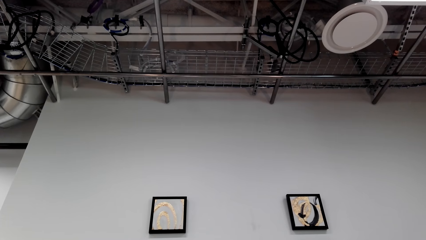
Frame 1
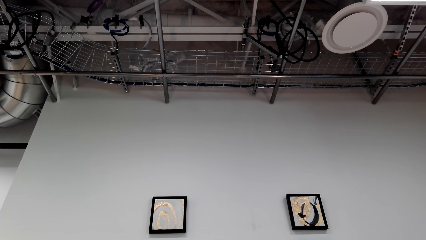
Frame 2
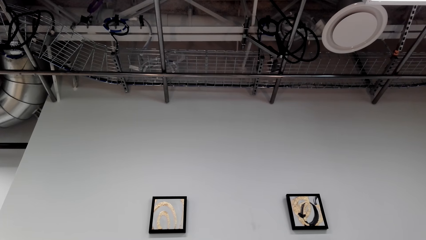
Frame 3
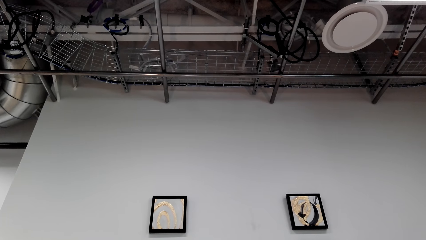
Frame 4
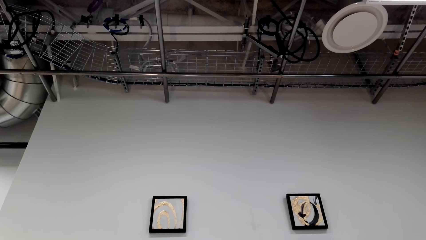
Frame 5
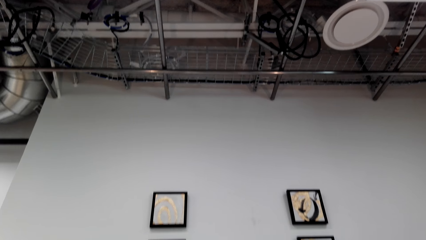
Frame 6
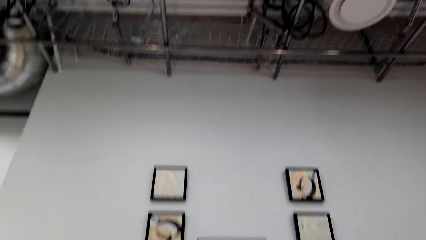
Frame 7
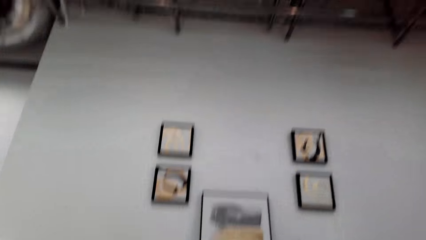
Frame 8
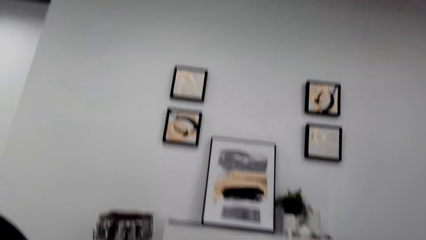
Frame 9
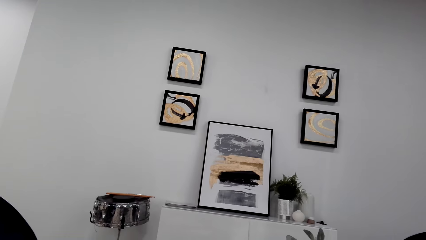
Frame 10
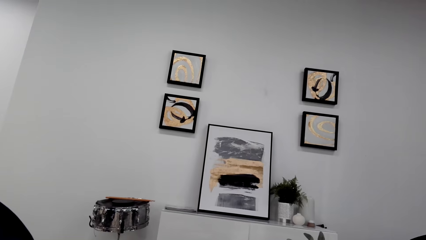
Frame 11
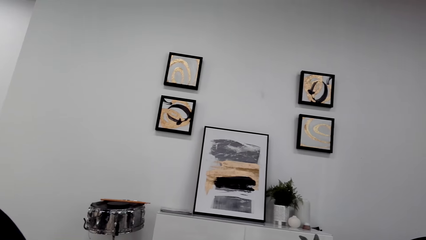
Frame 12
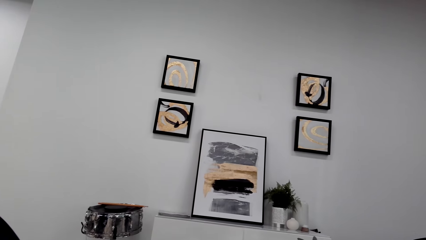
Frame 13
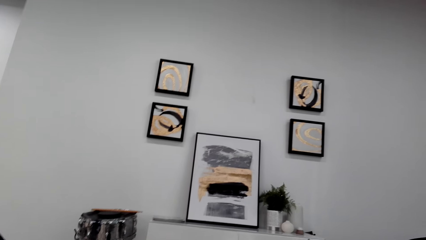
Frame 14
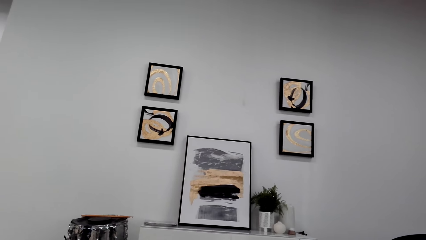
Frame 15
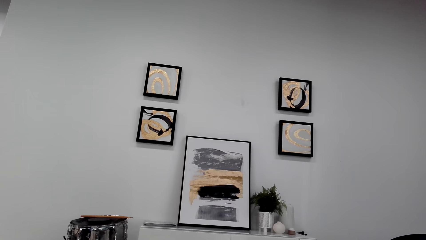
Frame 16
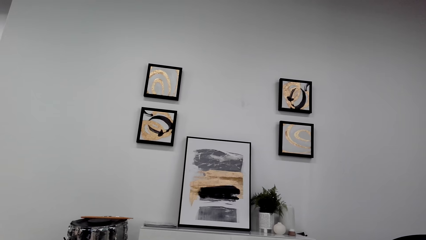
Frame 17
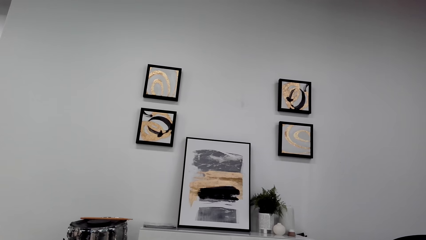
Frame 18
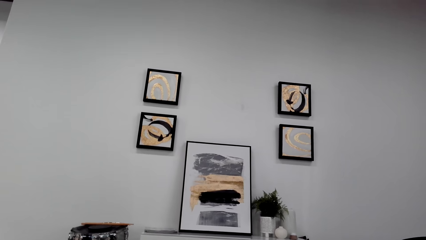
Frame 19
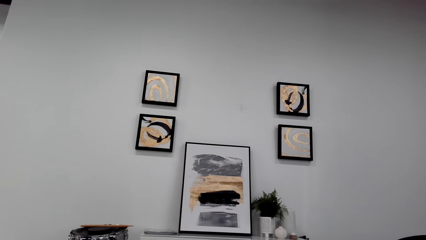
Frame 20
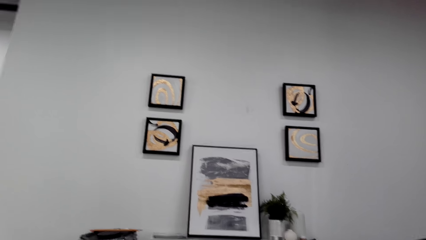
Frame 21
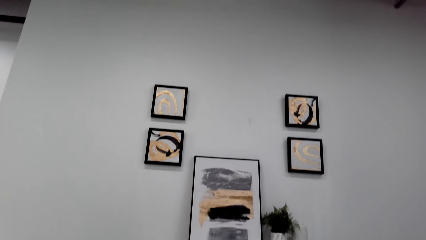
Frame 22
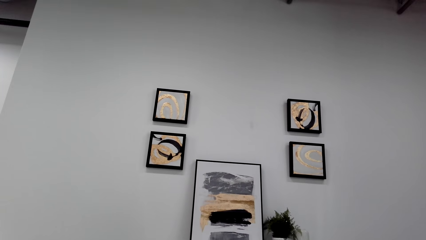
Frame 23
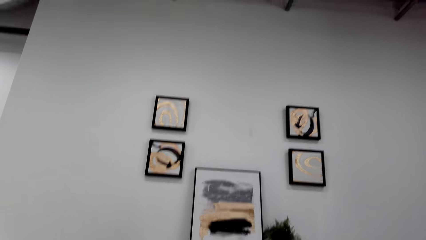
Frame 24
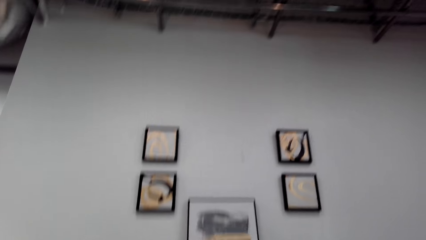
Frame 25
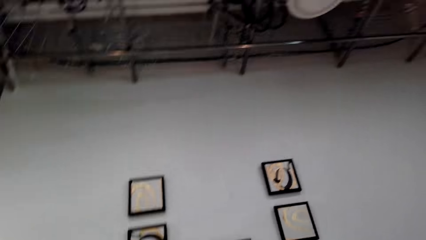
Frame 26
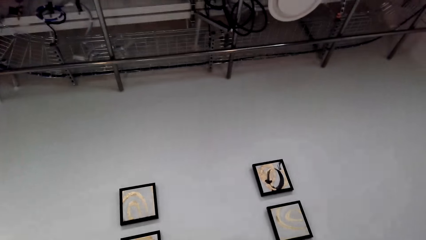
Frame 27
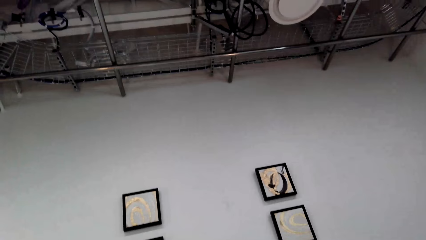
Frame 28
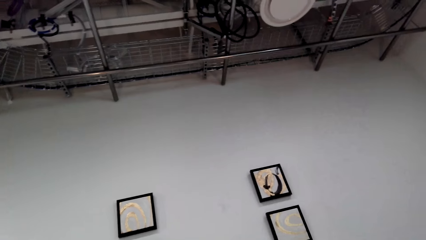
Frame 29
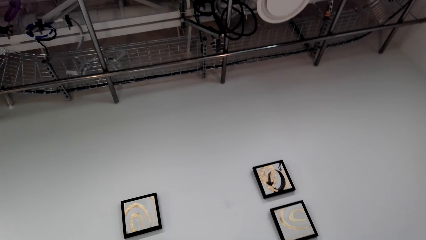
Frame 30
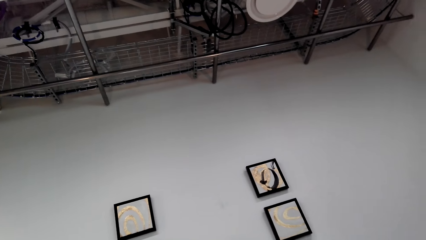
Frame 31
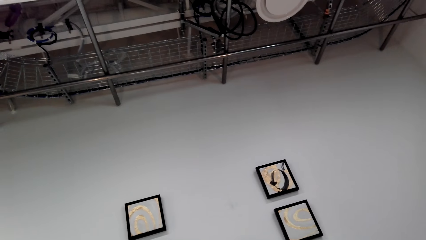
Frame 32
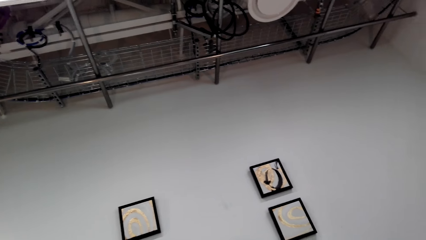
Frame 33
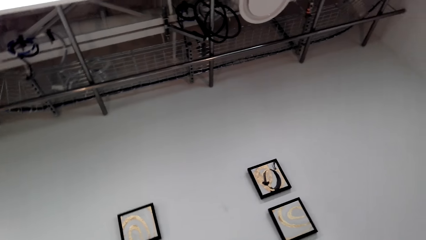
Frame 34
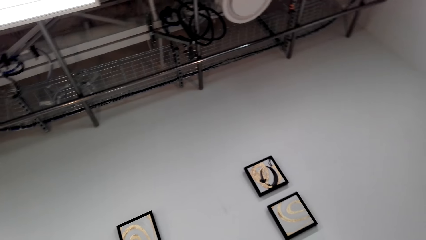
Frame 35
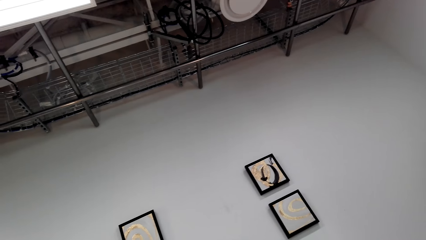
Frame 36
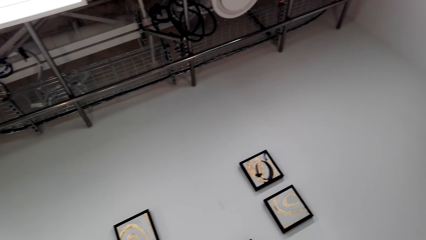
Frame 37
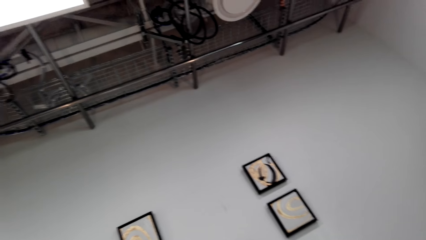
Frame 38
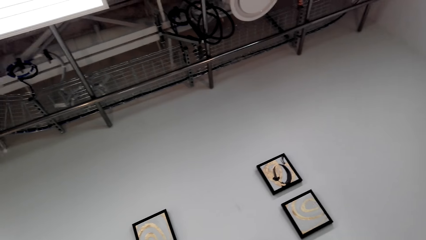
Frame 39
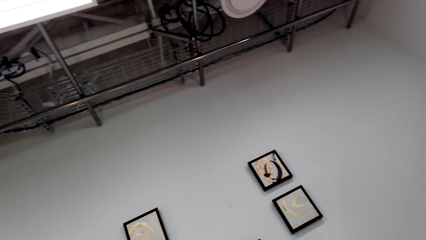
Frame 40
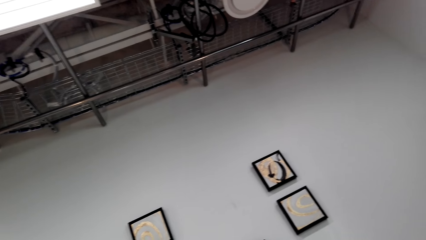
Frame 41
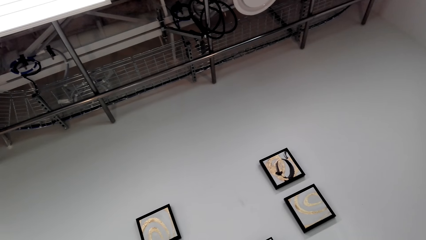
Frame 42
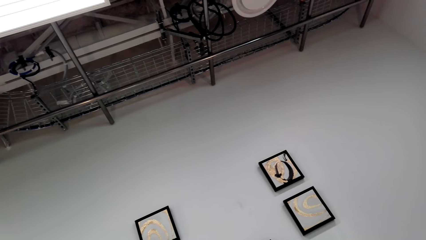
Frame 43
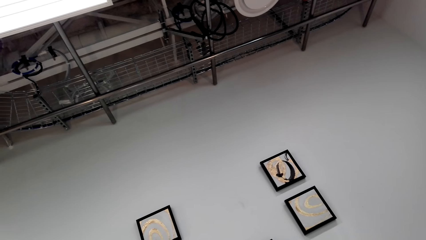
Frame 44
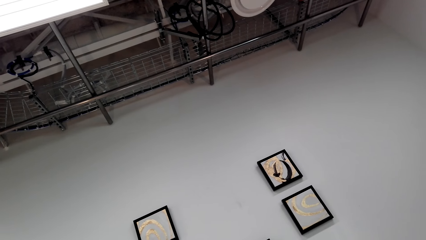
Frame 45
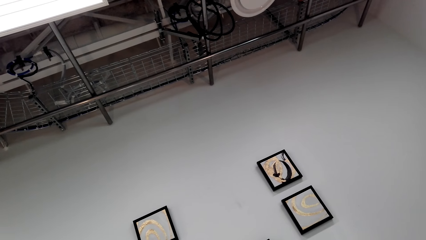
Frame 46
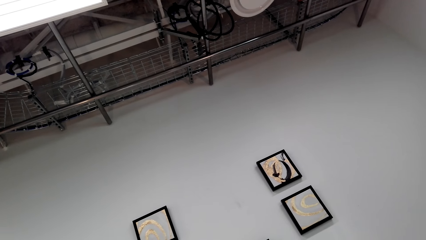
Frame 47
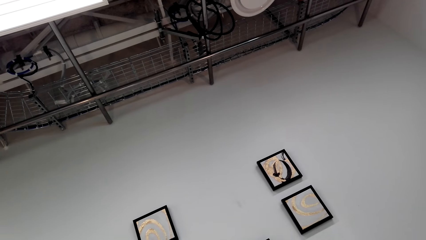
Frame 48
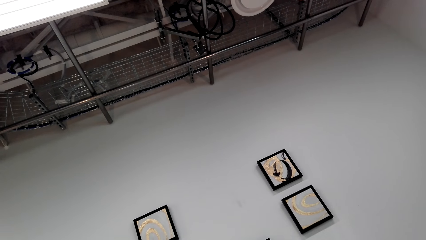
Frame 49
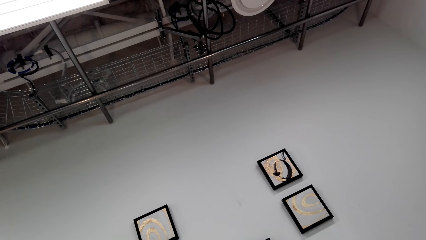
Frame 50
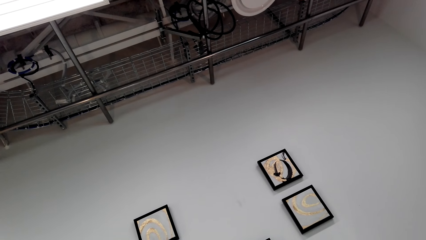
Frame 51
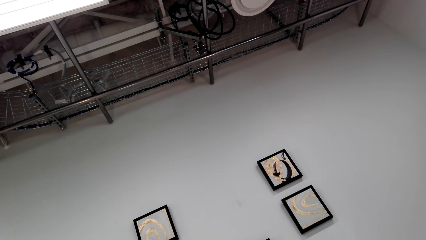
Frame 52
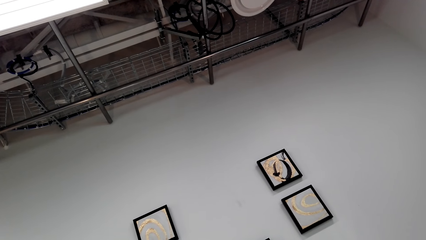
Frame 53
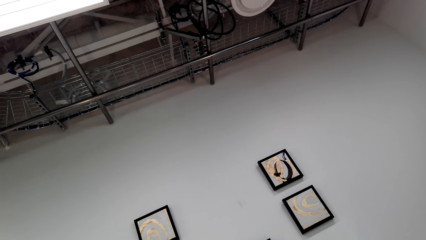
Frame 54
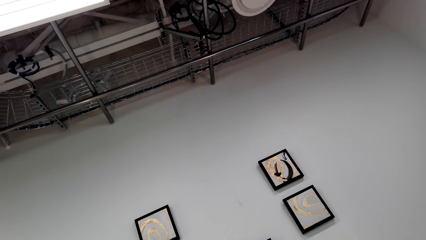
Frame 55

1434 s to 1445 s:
The camera wearer looks forward. They look upward.

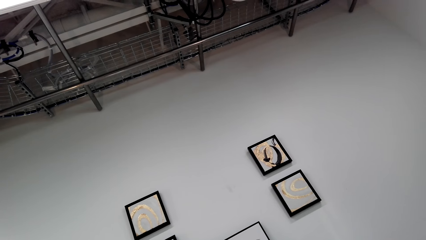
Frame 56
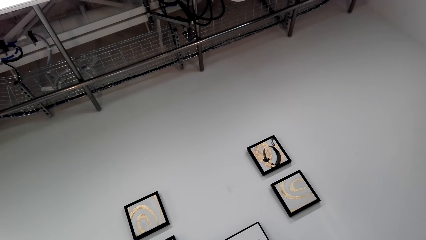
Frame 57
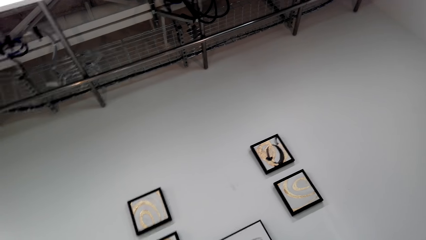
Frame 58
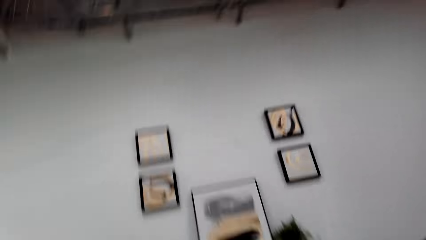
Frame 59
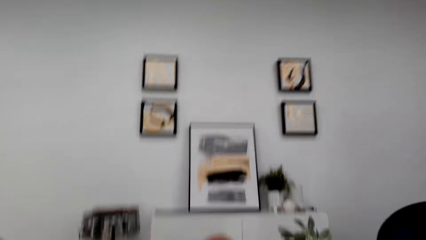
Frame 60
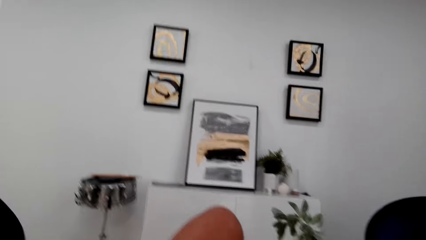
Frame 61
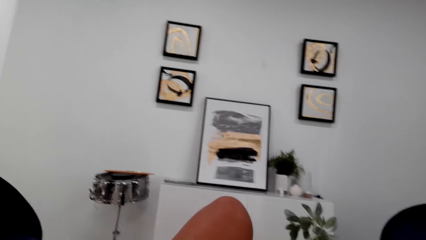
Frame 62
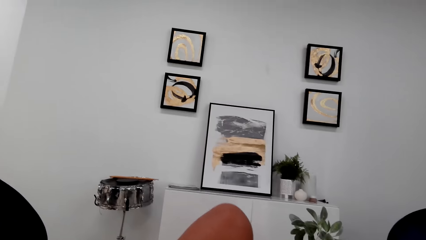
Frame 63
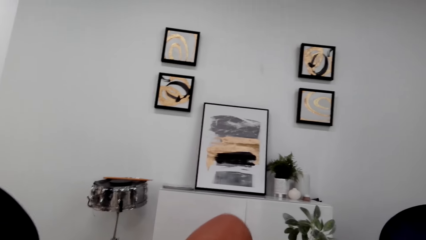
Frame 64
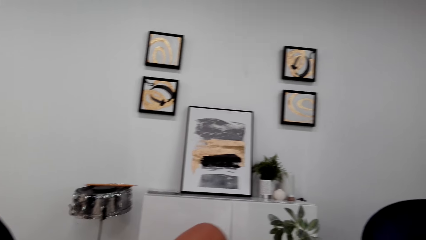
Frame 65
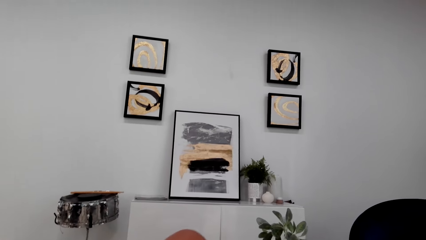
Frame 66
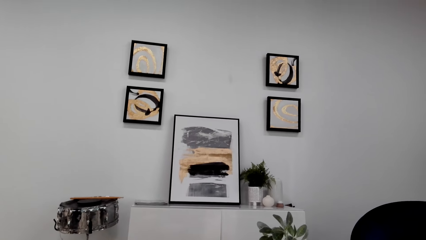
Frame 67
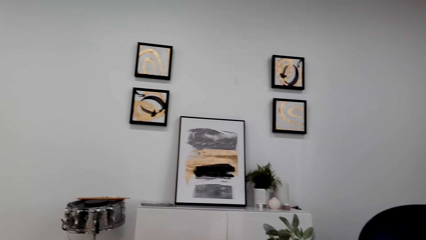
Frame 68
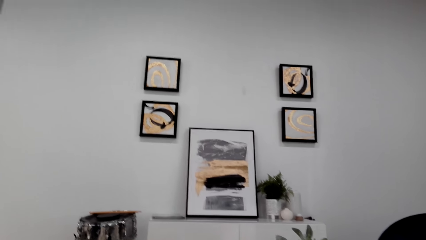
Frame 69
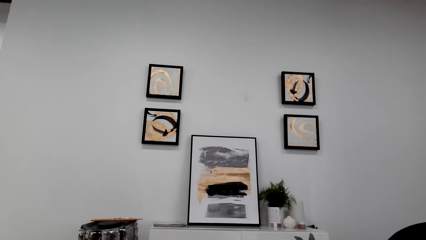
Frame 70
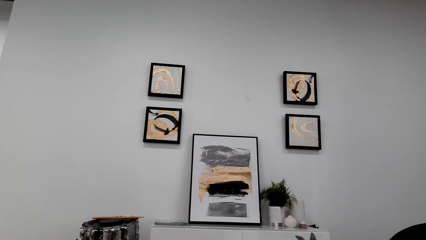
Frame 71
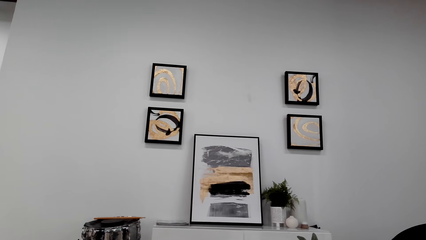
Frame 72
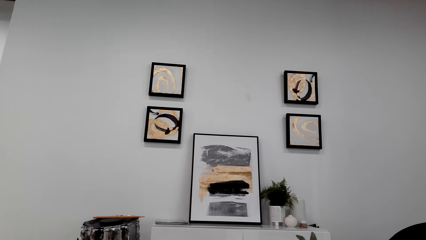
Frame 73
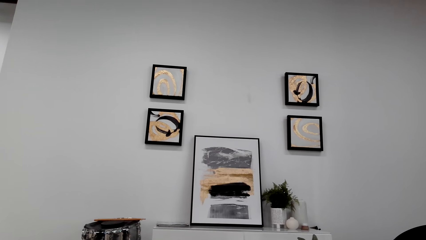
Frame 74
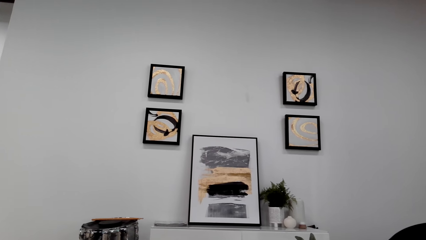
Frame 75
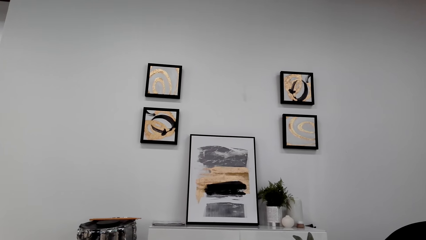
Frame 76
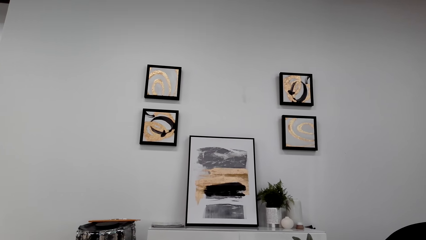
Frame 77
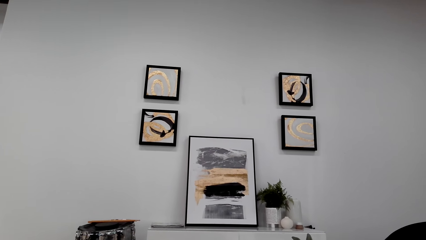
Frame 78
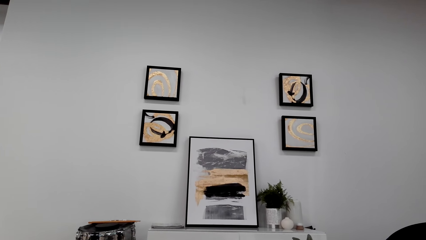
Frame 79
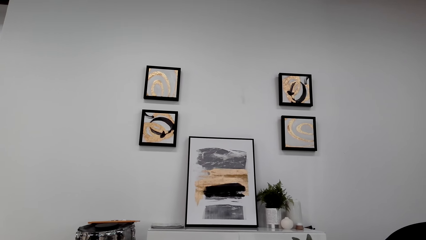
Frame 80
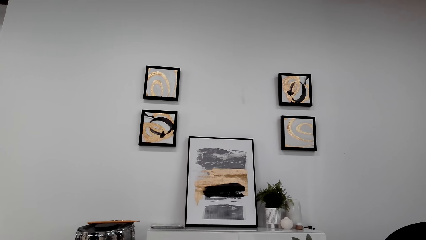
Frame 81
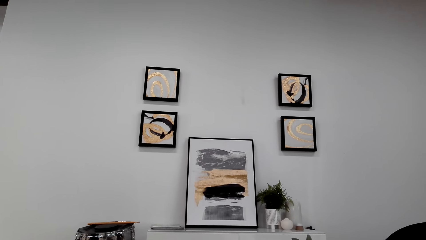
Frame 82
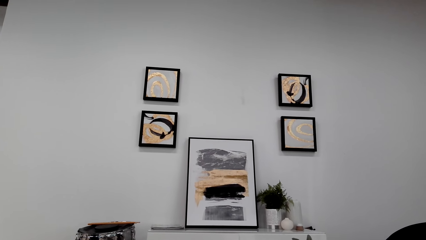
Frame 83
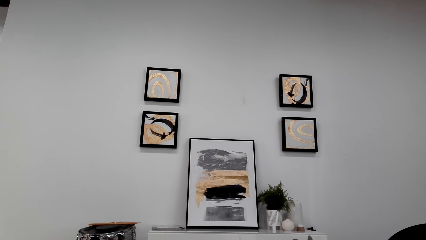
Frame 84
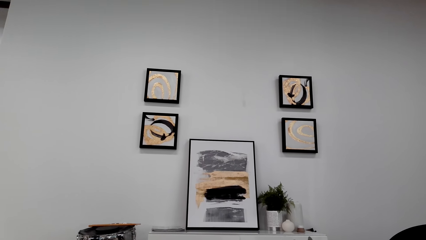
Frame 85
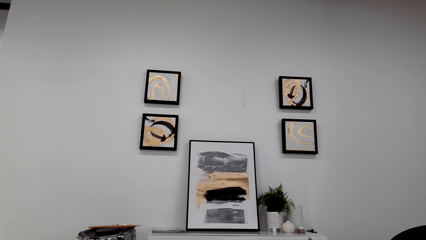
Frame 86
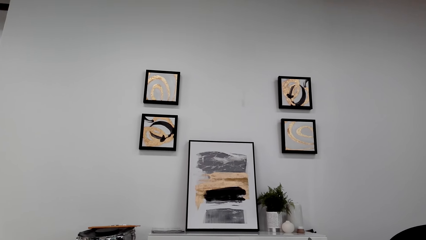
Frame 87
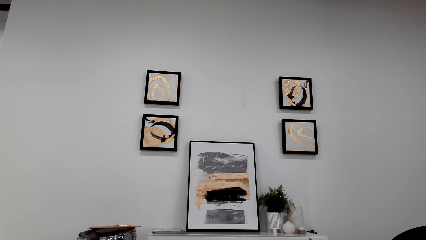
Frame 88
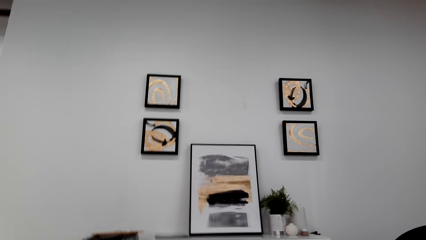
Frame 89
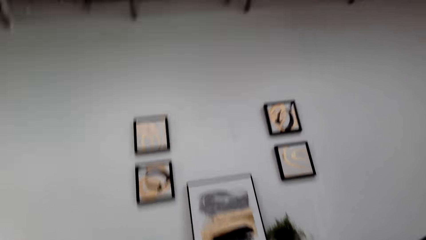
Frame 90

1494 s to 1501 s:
The camera wearer looks forward.
